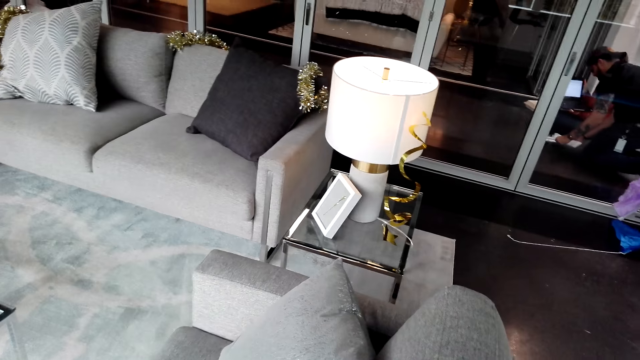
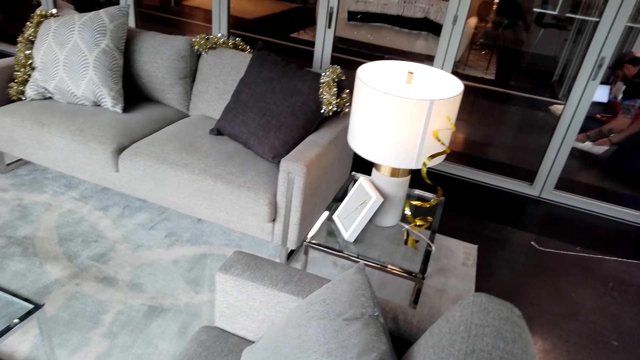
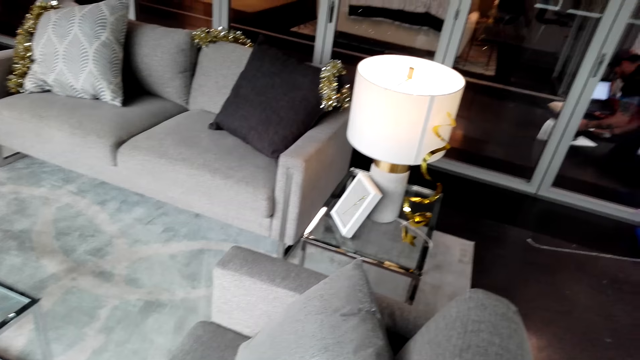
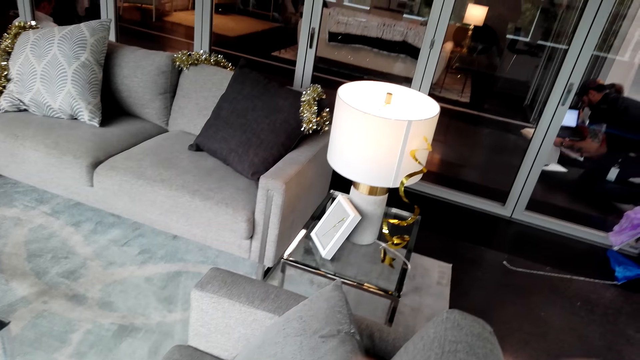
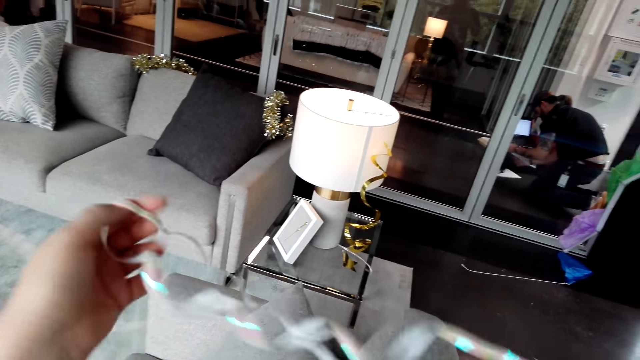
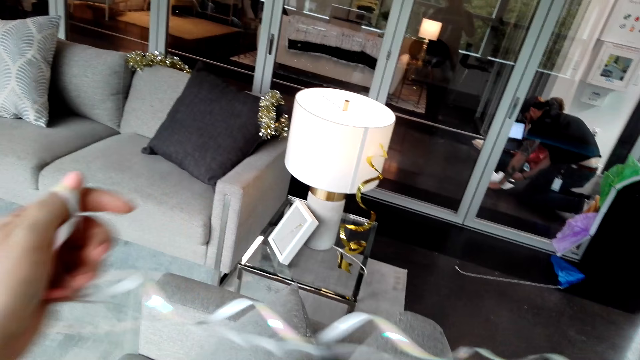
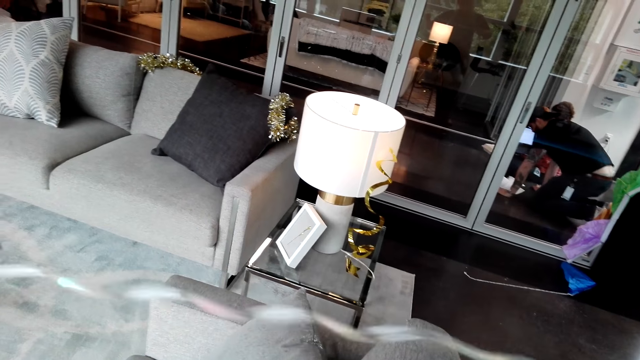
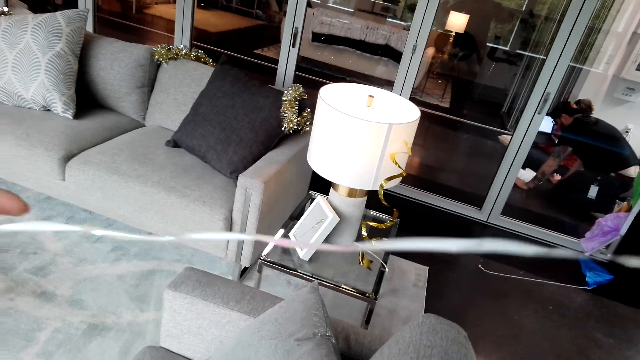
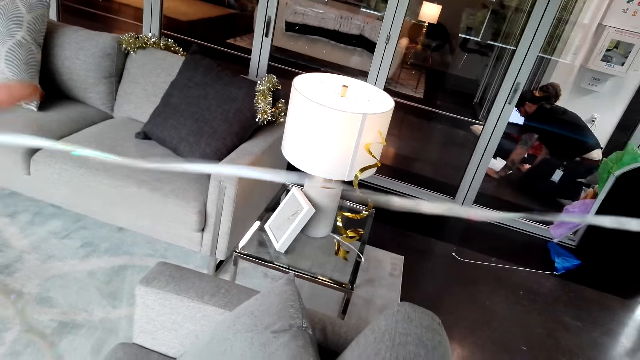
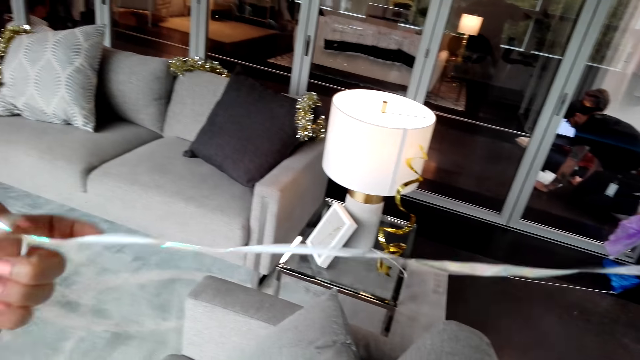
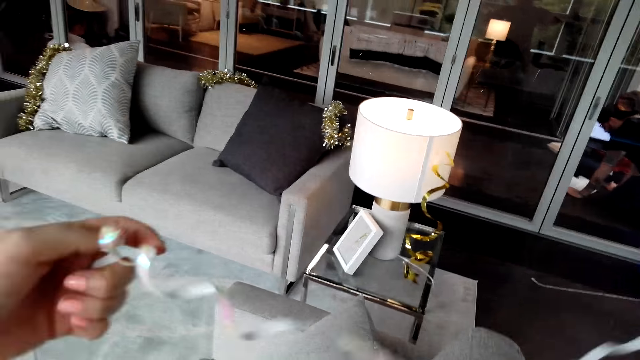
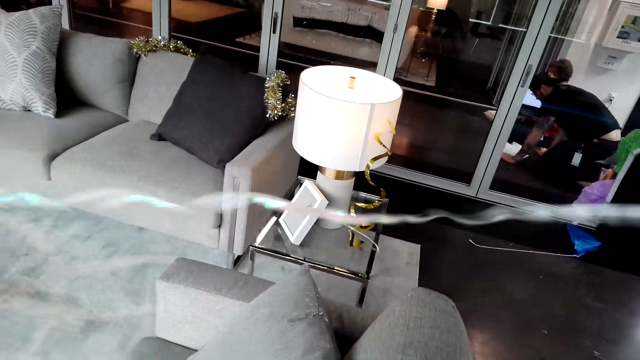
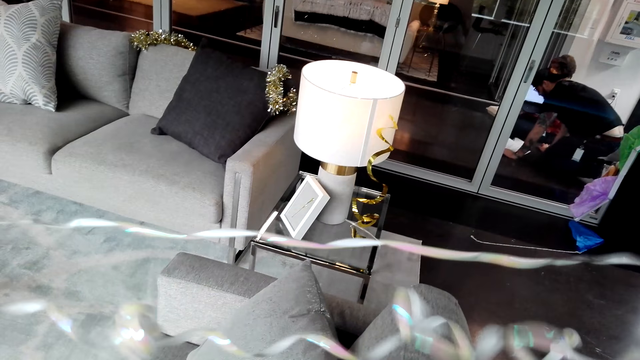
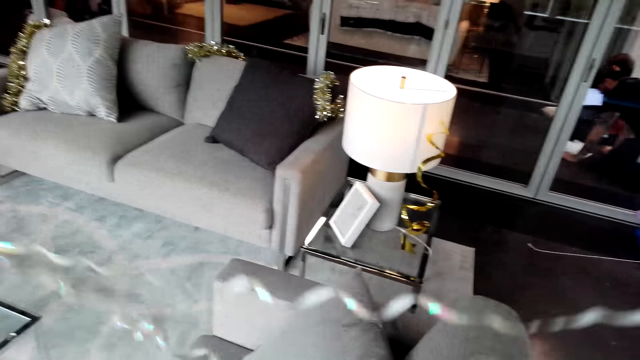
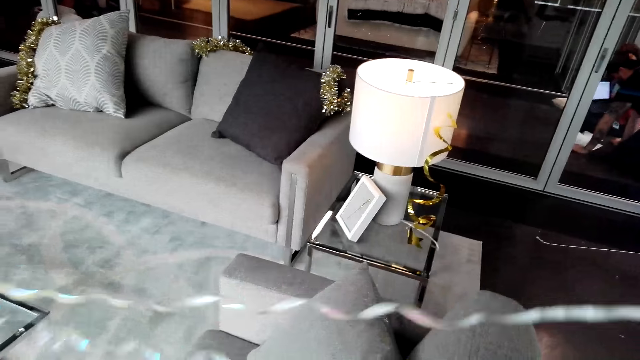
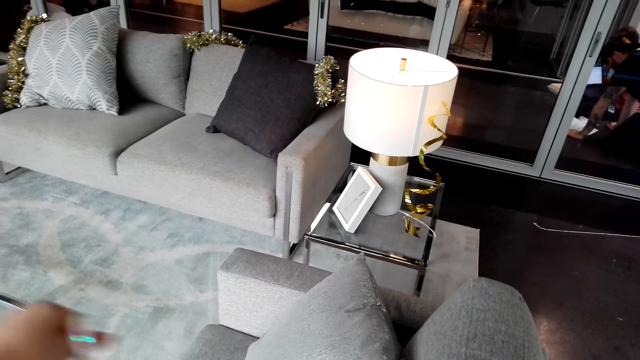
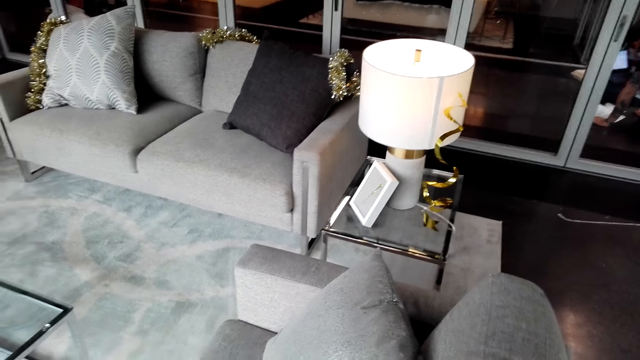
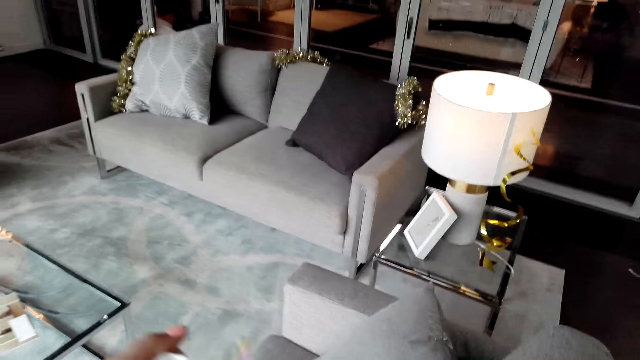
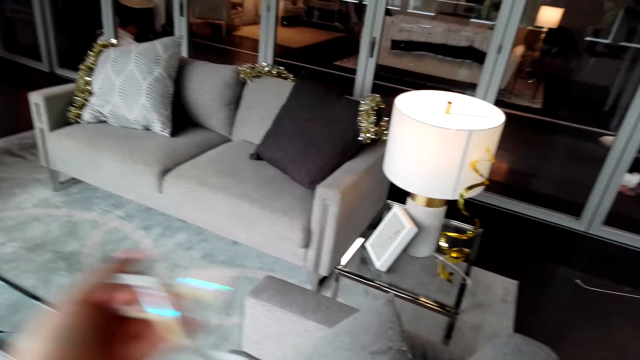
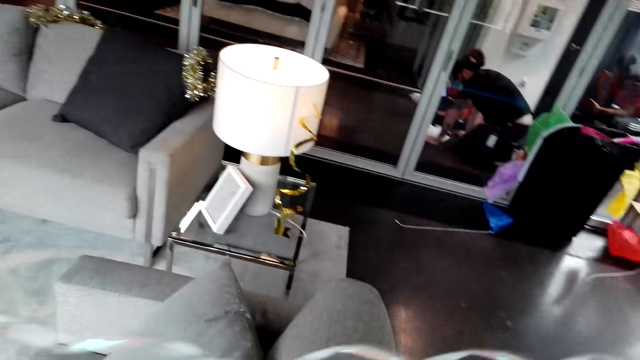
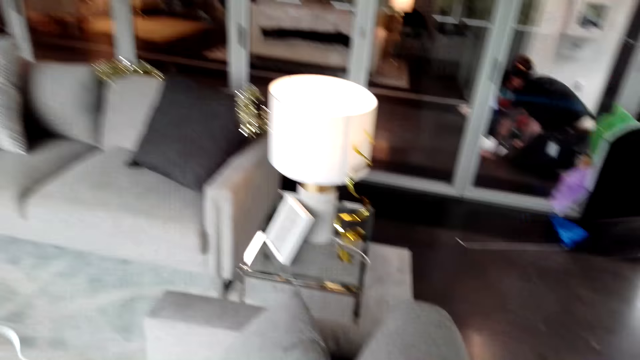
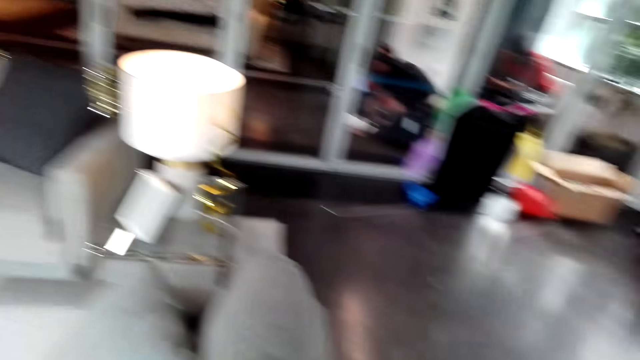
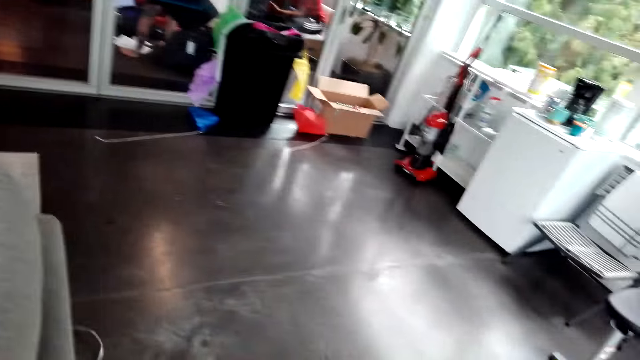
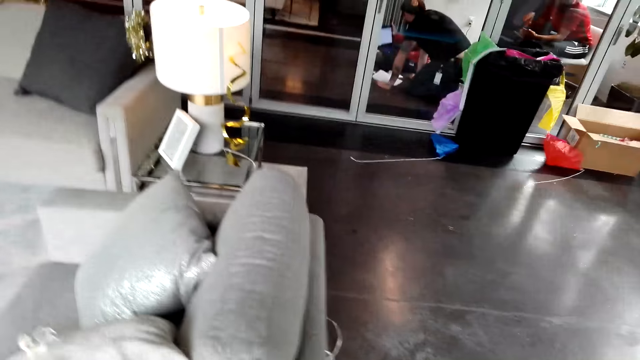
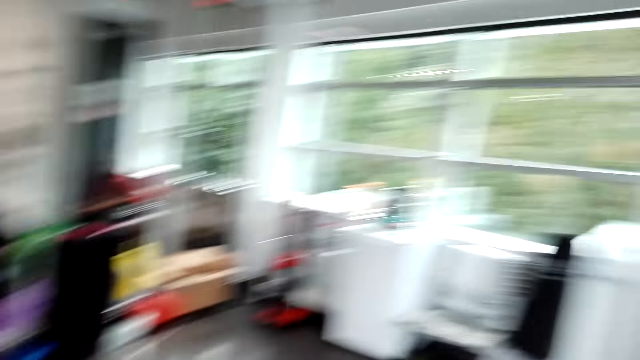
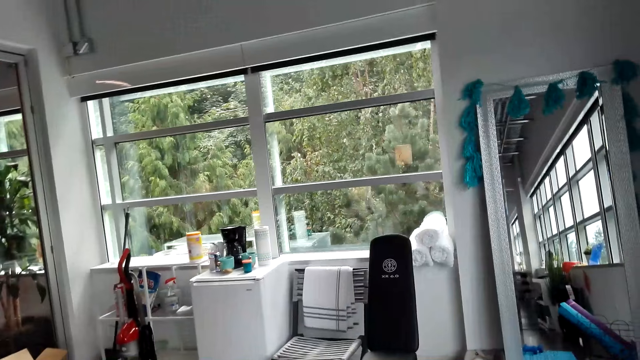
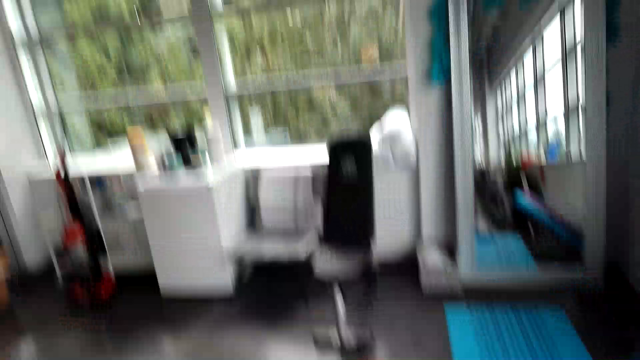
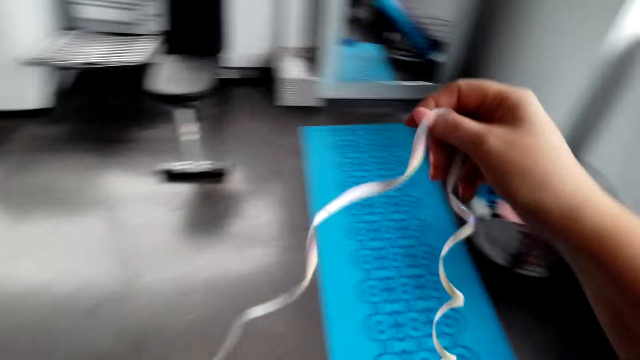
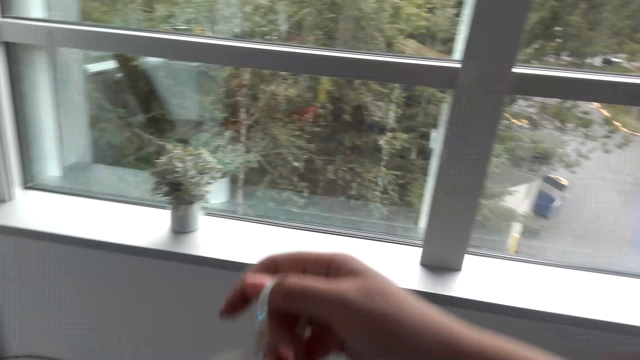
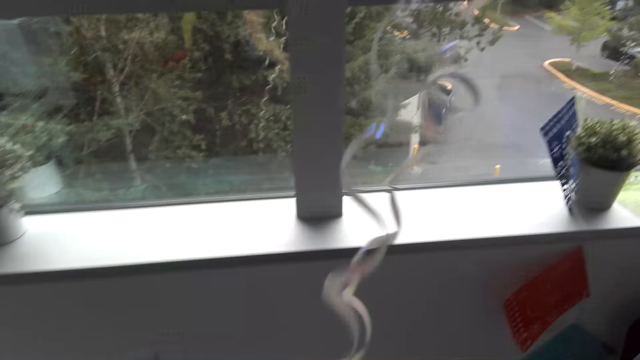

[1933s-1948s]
The camera wearer walks in the room.

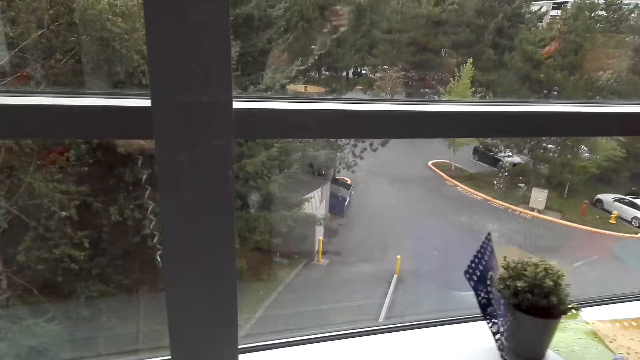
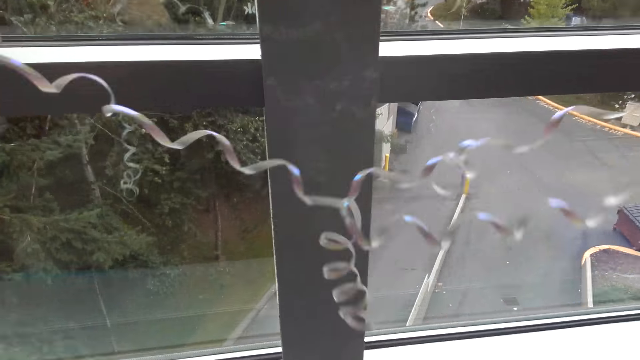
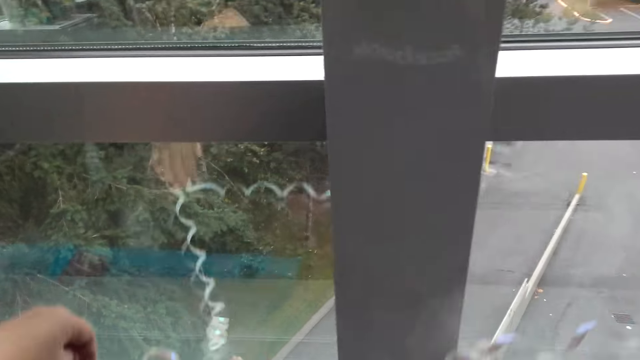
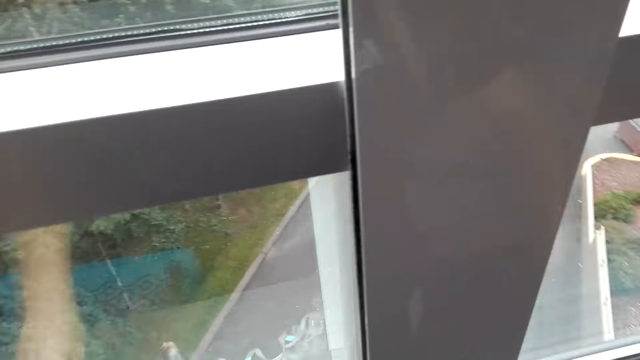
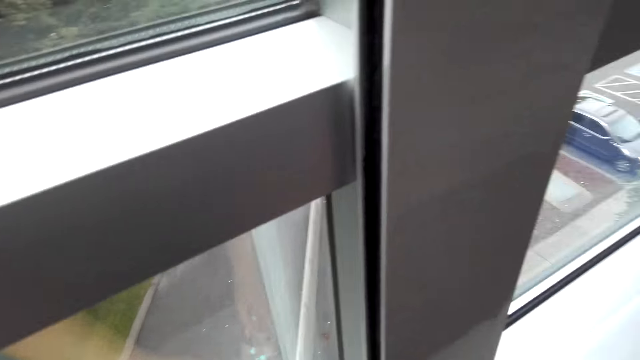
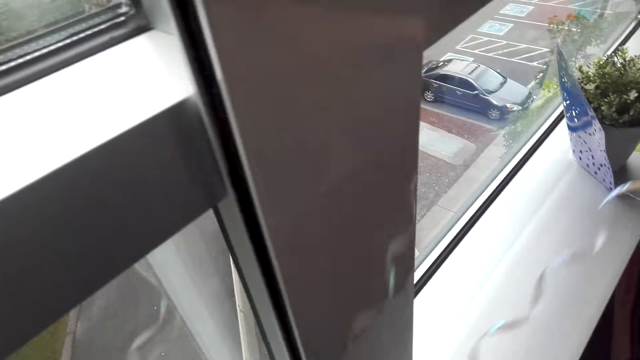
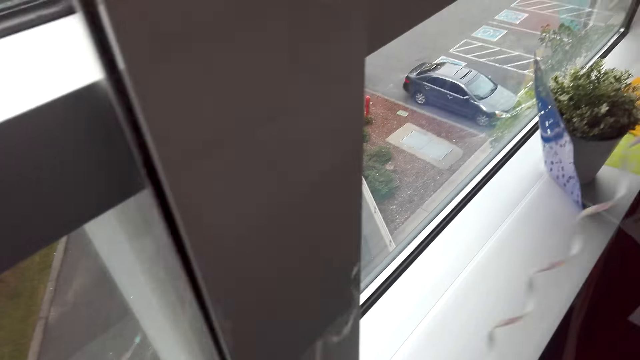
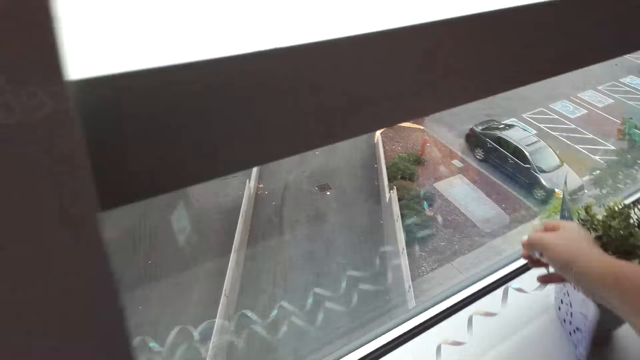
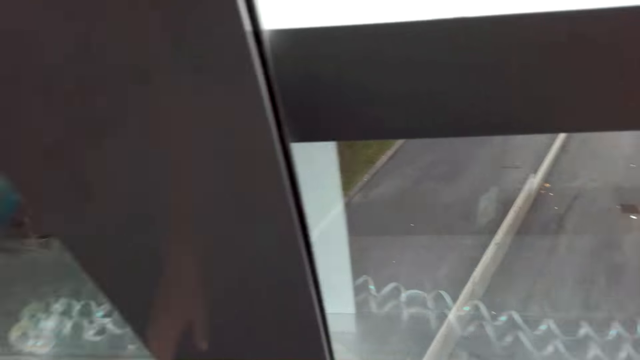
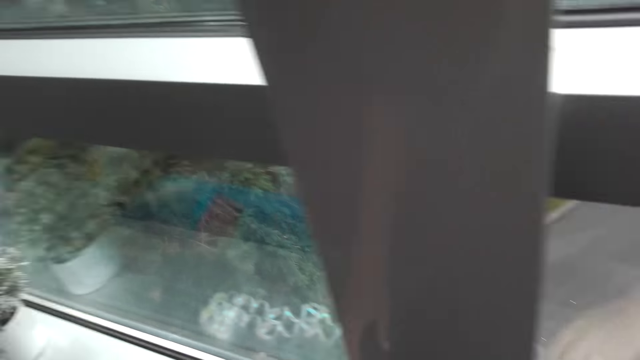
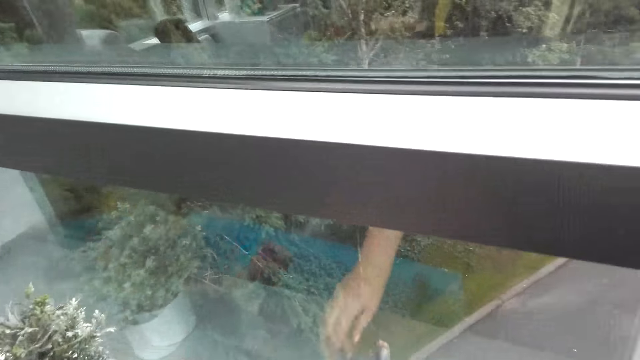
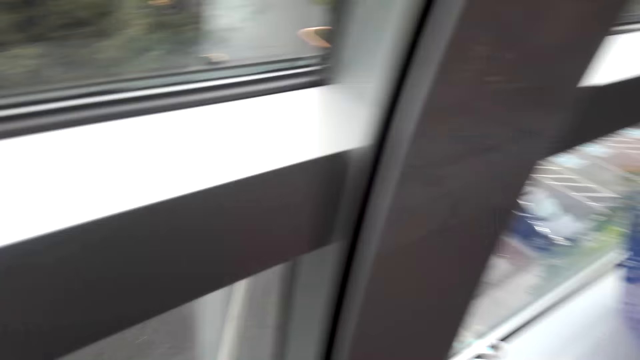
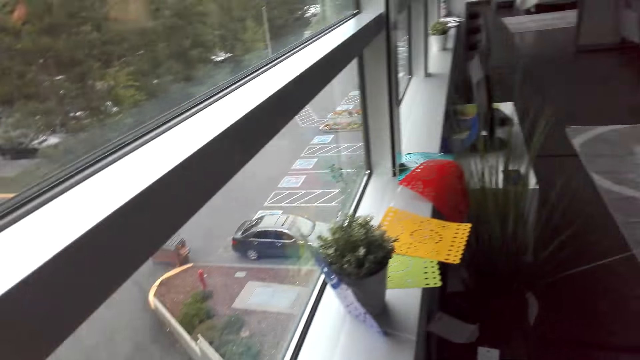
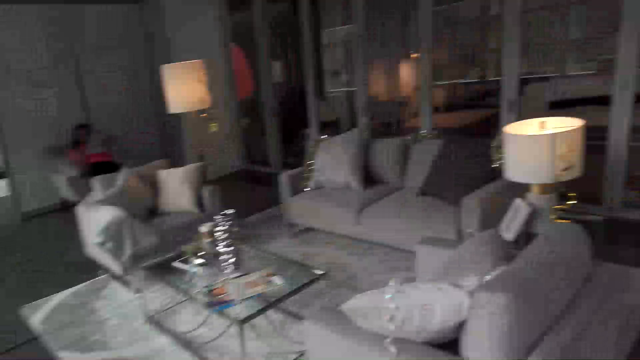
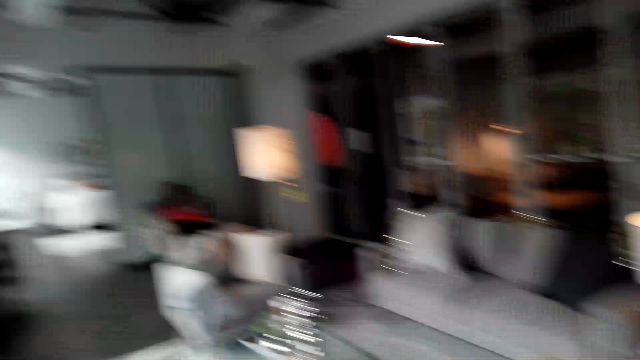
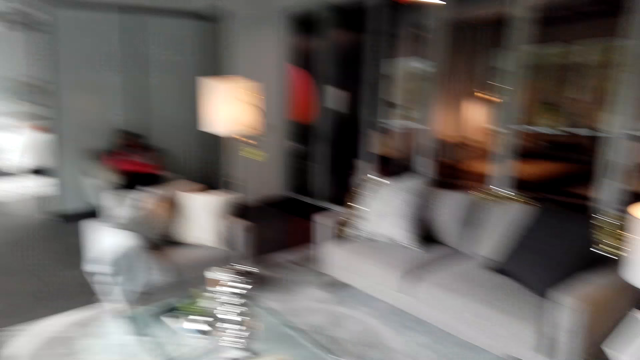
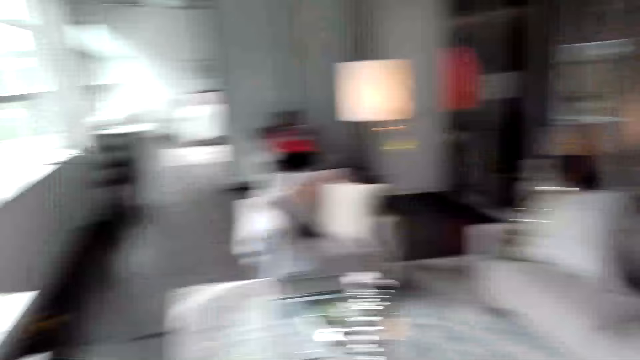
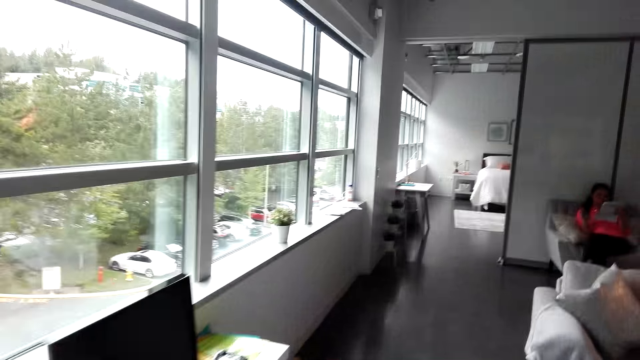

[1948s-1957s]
The camera wearer places a decorating item on the window stool. They walk.
